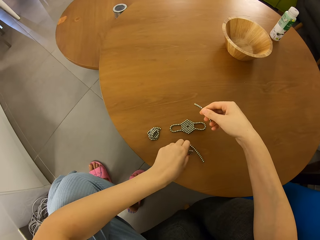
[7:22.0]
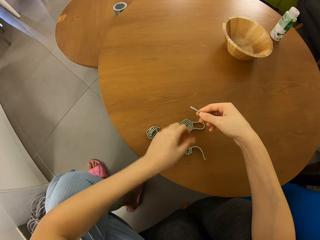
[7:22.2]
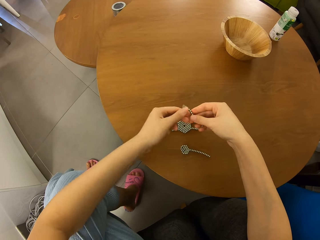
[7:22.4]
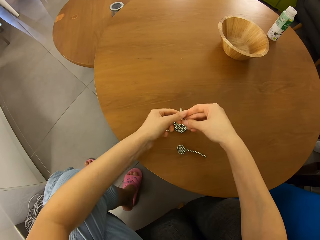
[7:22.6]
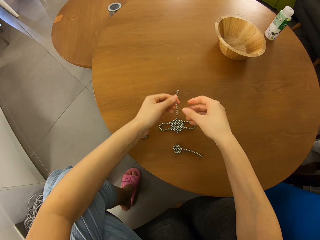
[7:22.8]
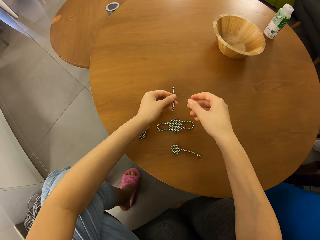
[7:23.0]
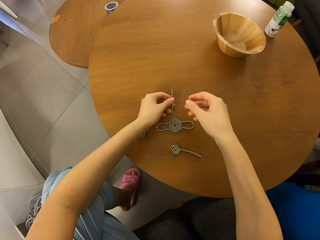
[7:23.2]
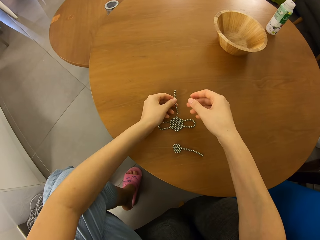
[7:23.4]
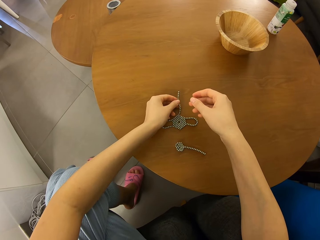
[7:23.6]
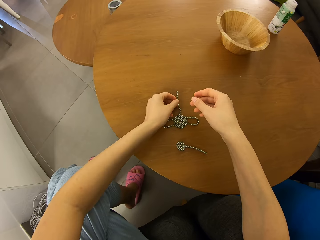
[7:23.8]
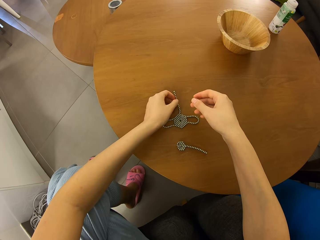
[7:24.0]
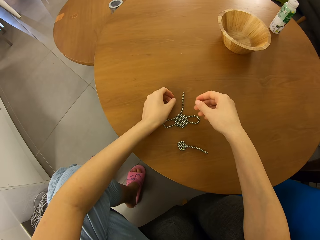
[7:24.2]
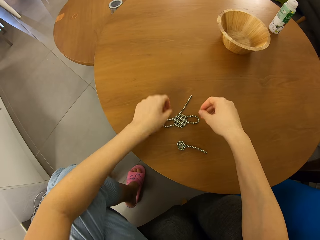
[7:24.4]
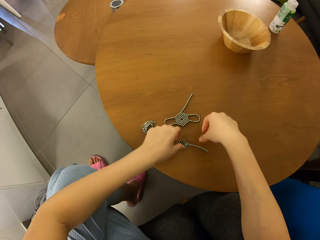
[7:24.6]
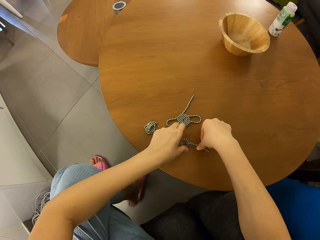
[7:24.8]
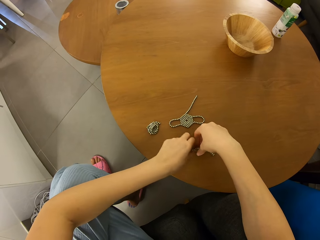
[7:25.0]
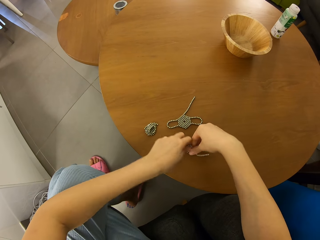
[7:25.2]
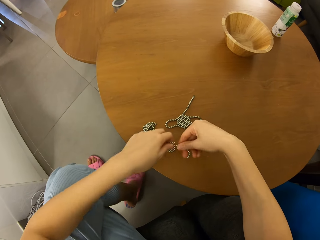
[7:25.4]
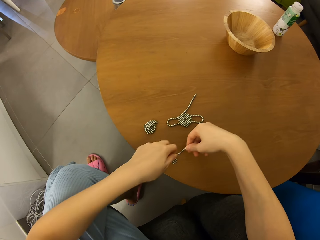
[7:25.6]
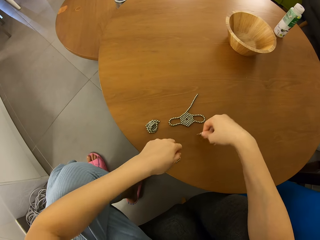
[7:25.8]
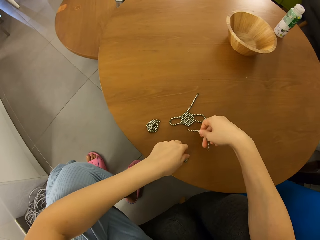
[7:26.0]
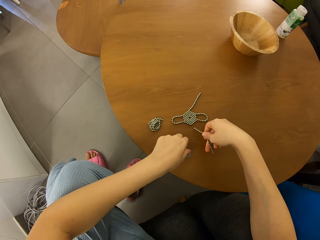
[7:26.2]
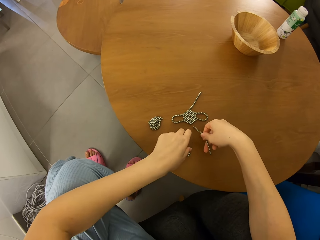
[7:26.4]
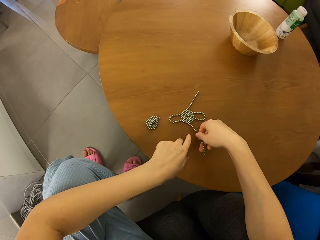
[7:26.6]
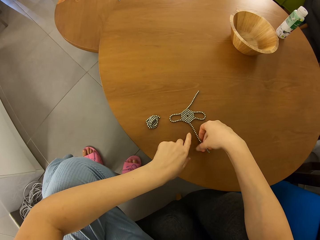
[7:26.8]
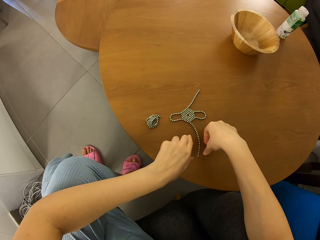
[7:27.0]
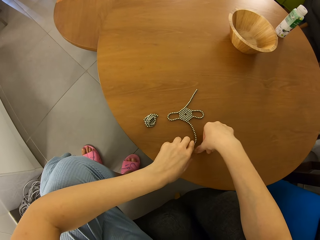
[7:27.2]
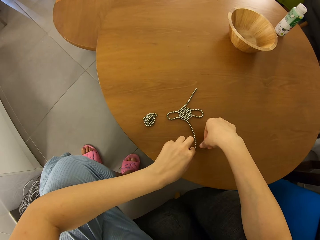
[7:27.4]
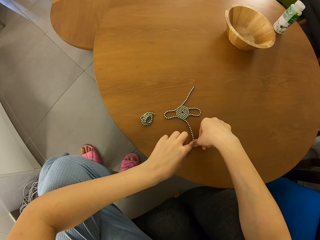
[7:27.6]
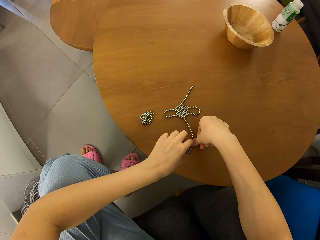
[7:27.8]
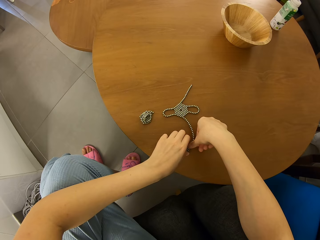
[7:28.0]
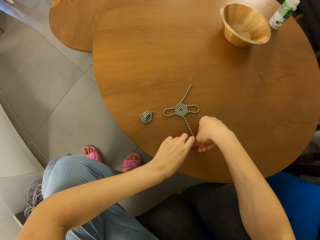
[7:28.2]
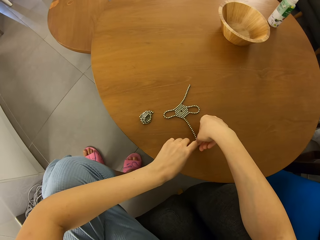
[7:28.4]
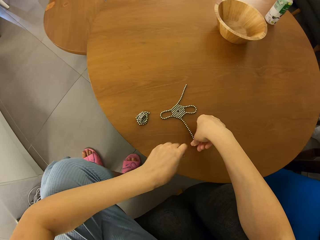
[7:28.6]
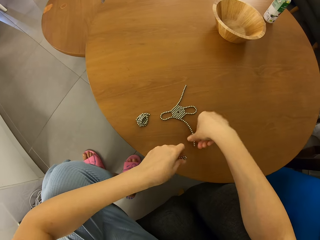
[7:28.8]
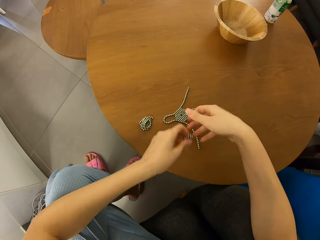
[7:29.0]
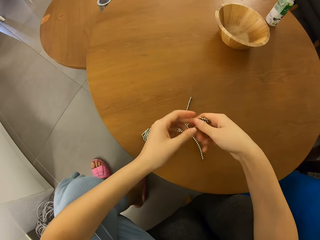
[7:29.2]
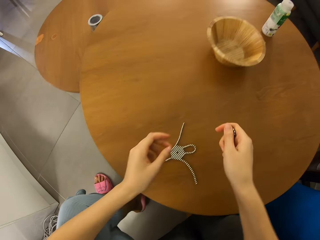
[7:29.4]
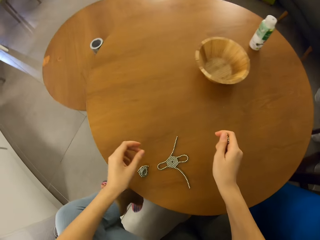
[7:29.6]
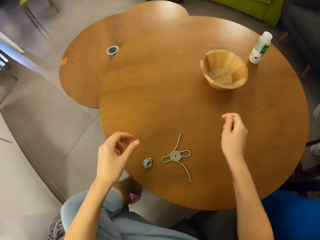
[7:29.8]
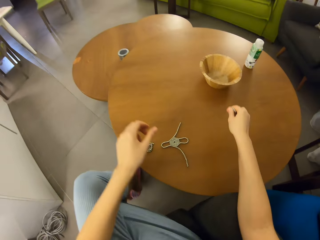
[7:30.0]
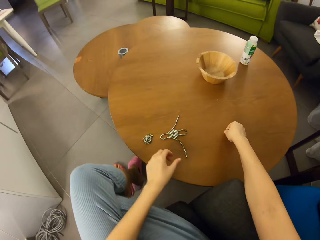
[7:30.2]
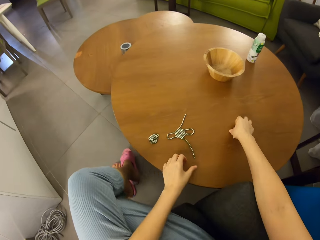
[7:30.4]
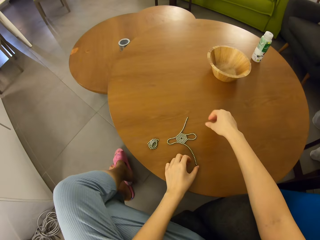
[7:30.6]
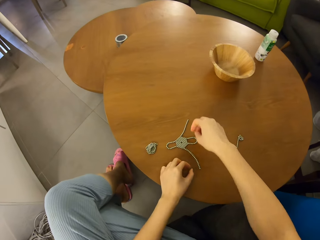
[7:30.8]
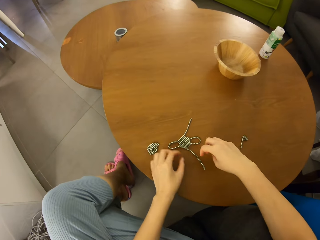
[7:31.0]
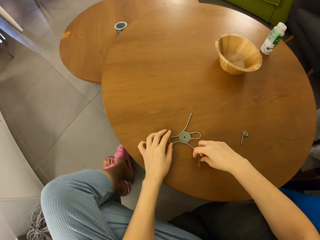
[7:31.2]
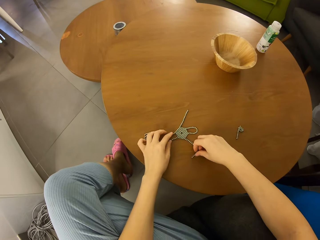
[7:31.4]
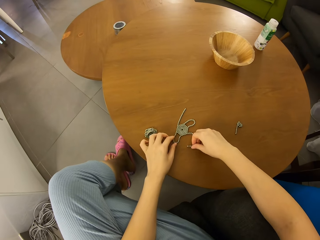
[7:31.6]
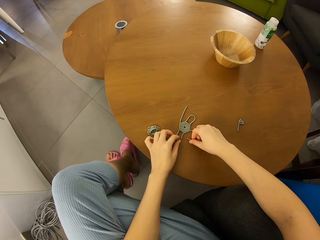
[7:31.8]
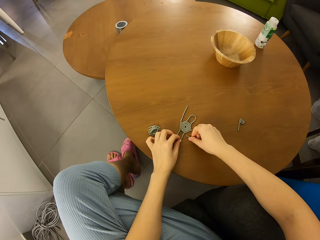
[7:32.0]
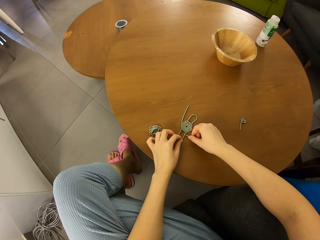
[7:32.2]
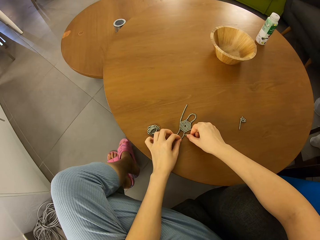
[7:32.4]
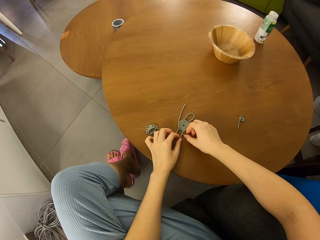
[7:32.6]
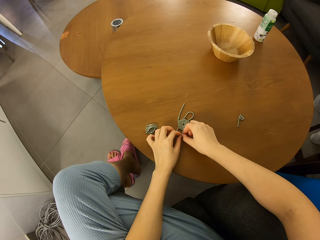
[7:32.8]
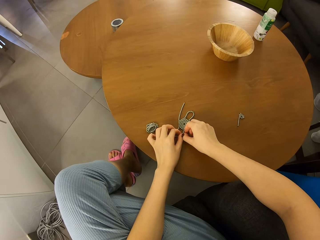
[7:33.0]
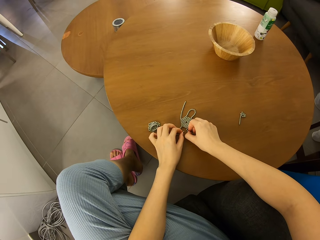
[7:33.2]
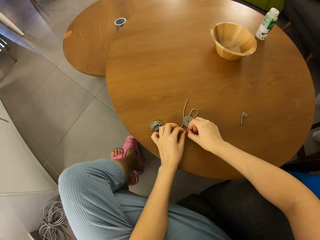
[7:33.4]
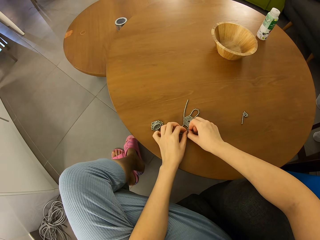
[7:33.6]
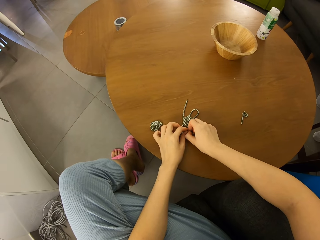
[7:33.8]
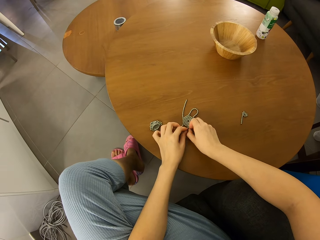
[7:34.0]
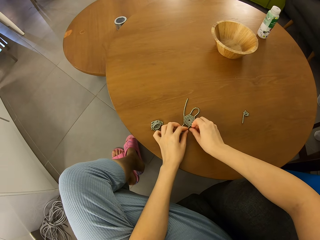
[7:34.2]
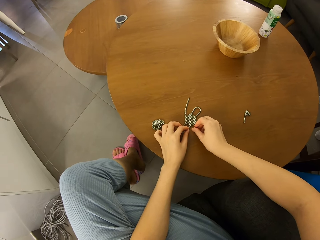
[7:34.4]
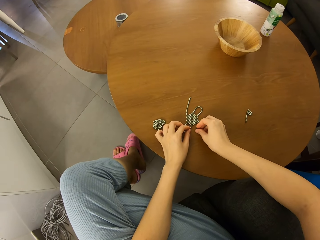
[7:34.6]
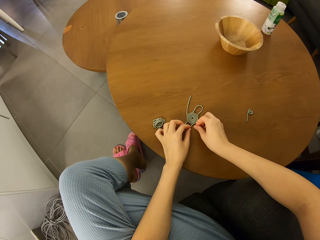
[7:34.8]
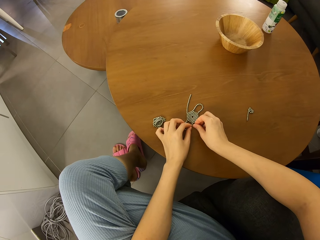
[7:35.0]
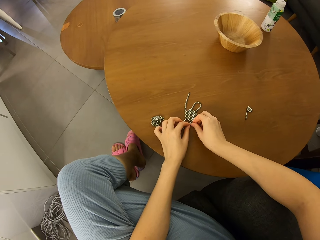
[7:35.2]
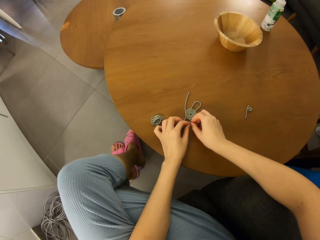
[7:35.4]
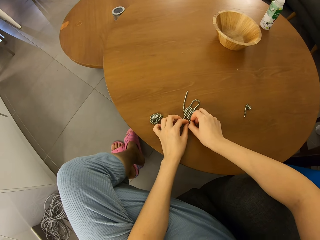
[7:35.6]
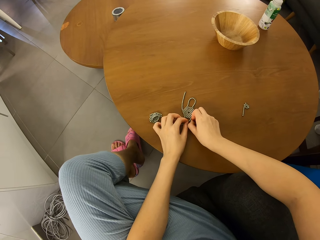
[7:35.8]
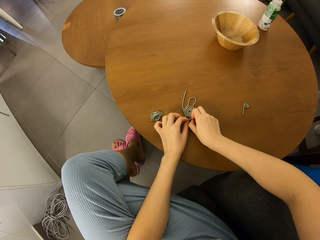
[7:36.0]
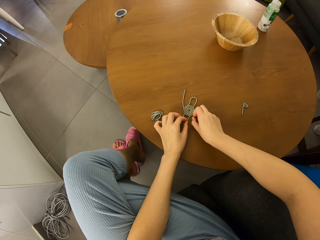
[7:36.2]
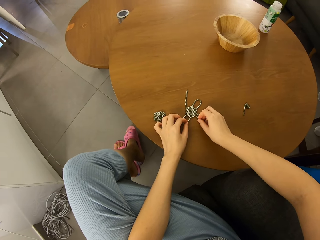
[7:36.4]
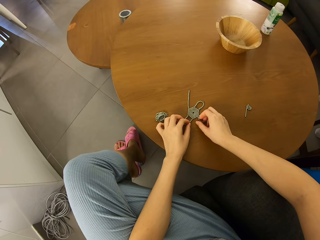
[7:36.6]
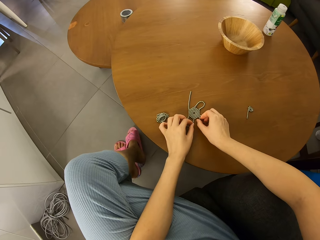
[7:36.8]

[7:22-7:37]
The camera wearer separates a roll of magnetic beads from a cluster. They put down a piece of neodymium magnet spheres. They join the roll to the other shape. They shape the neodymium magnet spheres on the table. They separate a roll of magnetic beads from the cluster. They join the roll to the magnetic bead shape. They pick up the neodymium magnet spheres on the table, switch to the other hand, and put down the neodymium magnet spheres on the table. They shape the neodymium magnet spheres on the table. They join the rolls to the other shape.

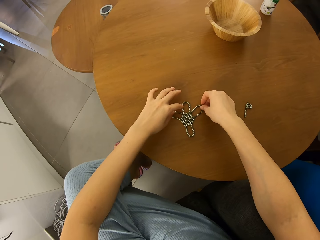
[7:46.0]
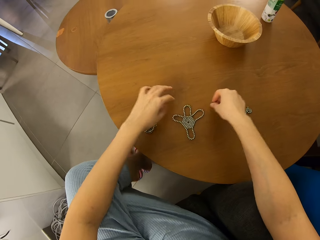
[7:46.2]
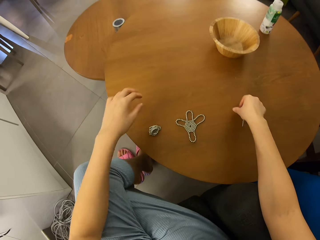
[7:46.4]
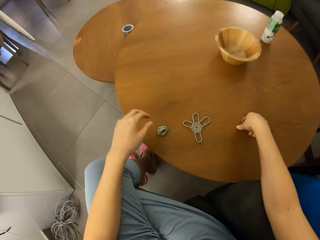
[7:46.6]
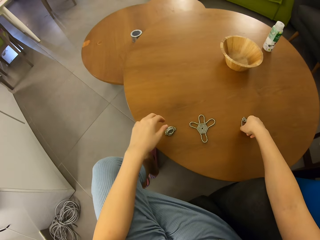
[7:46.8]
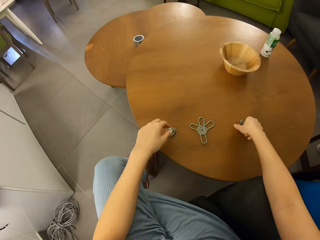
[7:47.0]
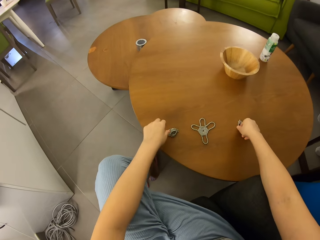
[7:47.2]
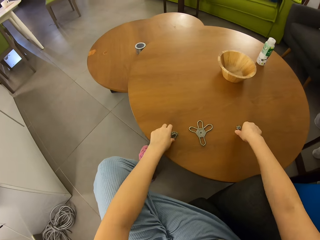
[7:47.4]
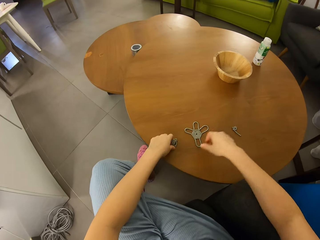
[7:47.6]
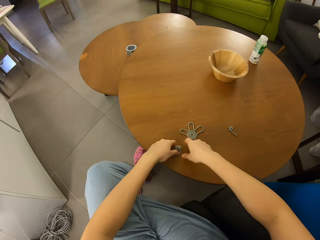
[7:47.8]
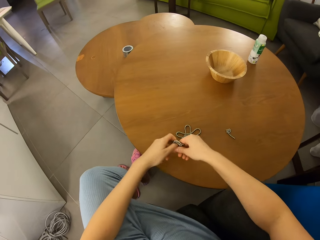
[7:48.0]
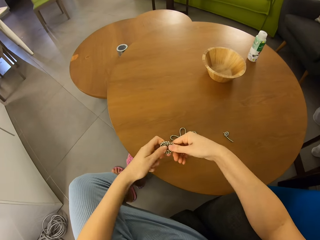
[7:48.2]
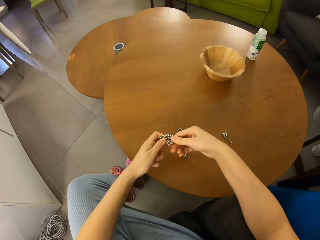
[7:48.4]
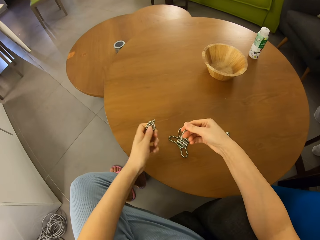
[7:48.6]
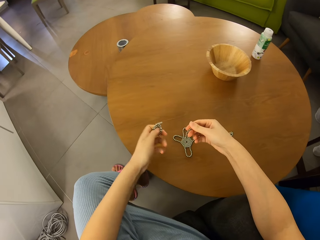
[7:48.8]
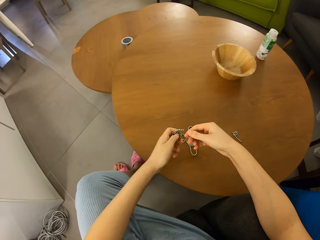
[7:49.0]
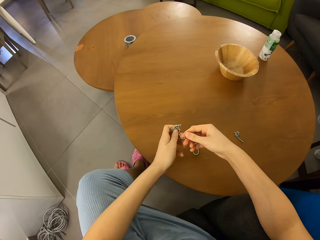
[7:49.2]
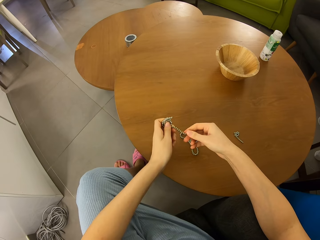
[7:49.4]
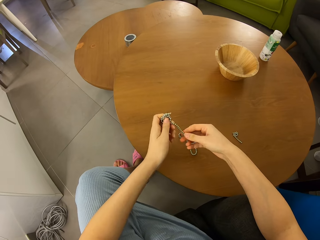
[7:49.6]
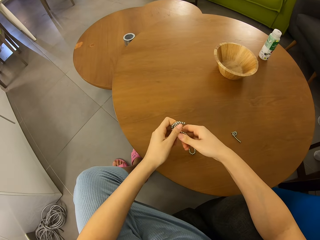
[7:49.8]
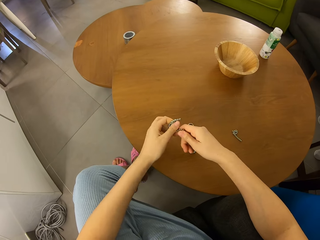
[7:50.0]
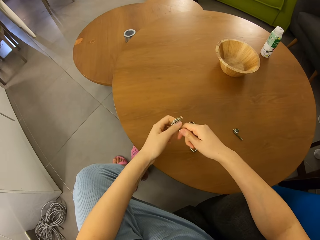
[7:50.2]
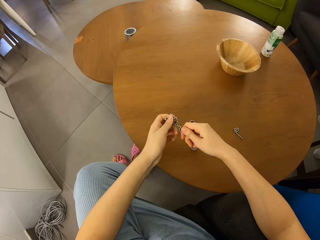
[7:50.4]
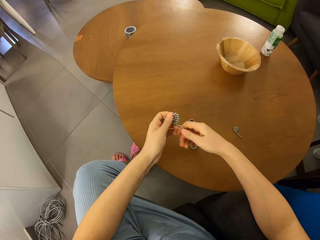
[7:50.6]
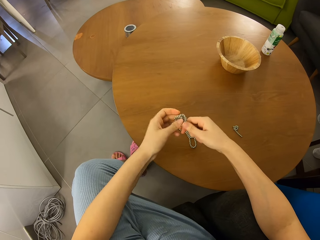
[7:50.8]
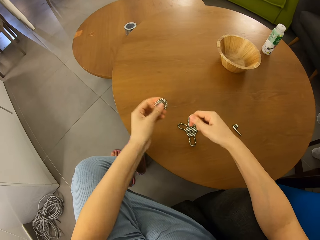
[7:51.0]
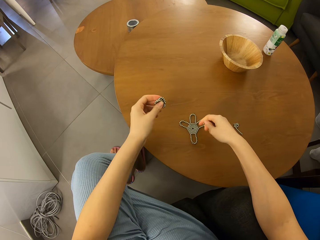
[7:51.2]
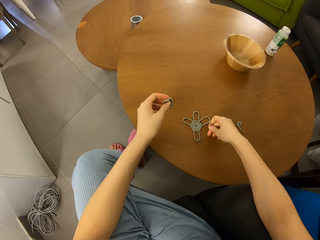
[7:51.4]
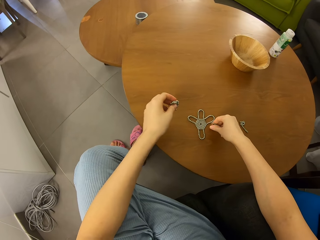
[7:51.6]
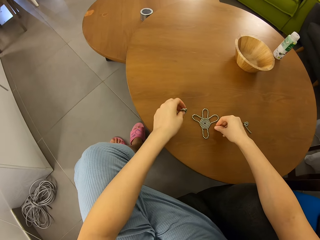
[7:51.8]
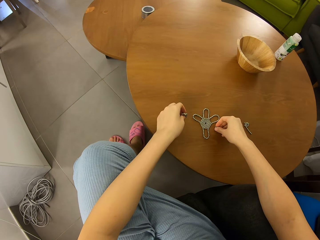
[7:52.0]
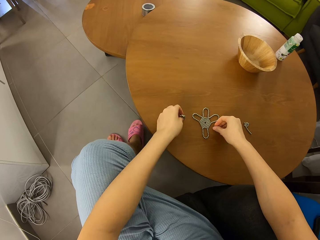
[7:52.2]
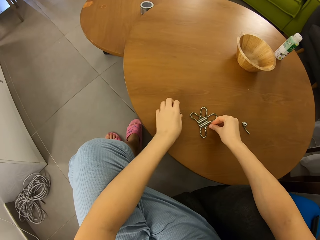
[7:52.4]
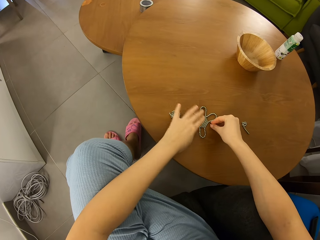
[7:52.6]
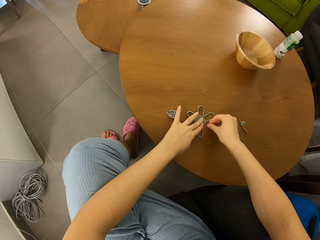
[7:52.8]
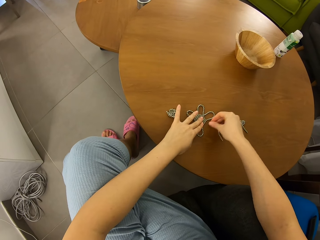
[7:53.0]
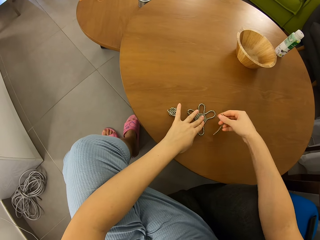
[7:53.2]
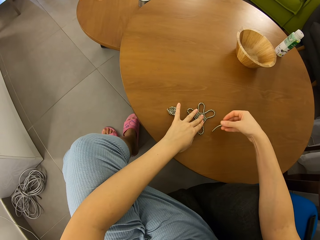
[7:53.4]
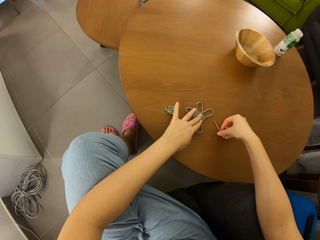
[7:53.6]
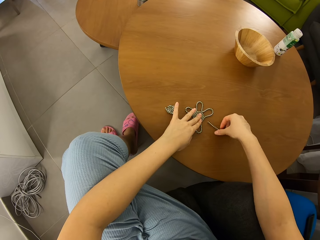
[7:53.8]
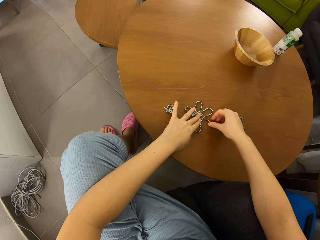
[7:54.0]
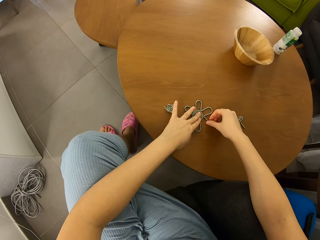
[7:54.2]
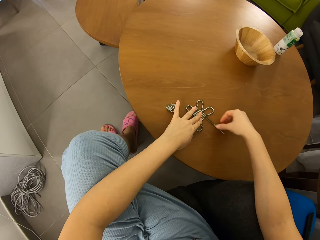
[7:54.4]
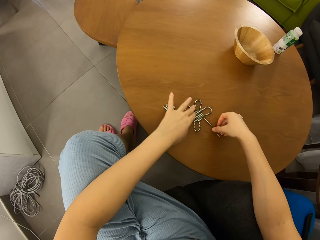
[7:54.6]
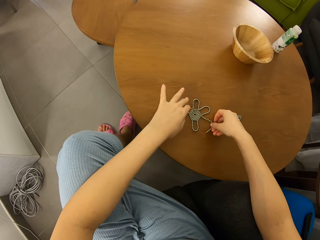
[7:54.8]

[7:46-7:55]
The camera wearer picks up neodymium magnet spheres on the table. They separate a roll of magnetic beads from a cluster.
